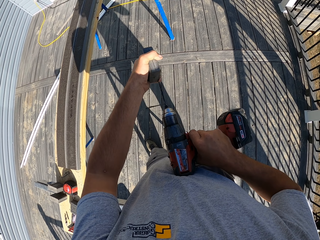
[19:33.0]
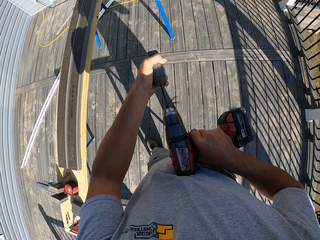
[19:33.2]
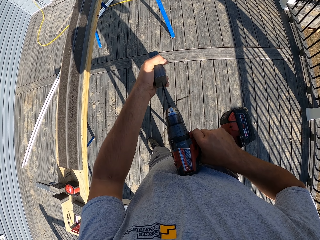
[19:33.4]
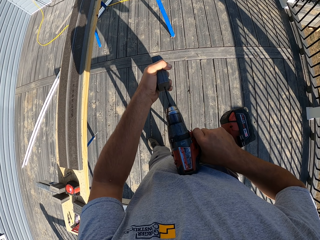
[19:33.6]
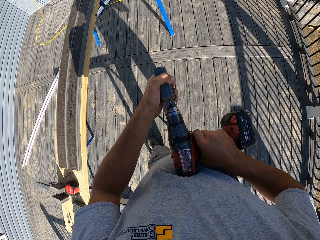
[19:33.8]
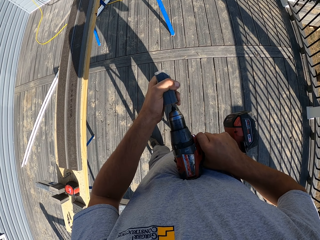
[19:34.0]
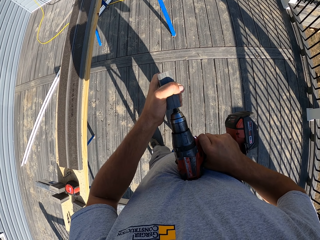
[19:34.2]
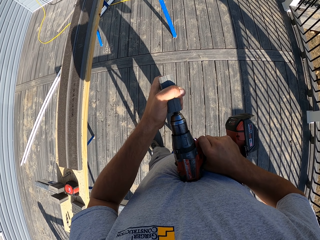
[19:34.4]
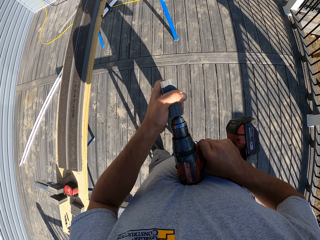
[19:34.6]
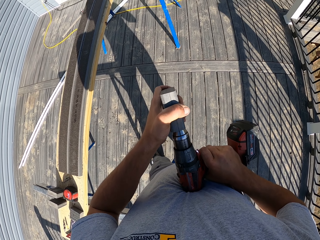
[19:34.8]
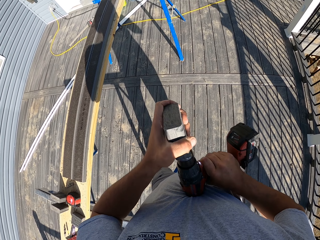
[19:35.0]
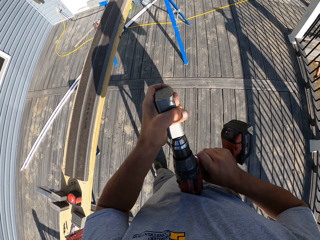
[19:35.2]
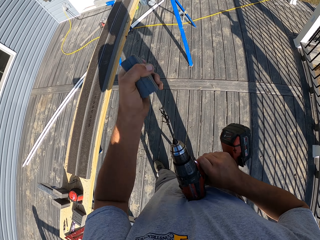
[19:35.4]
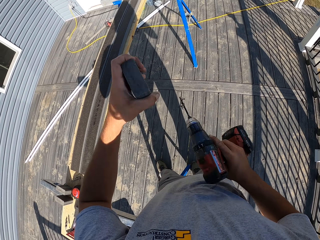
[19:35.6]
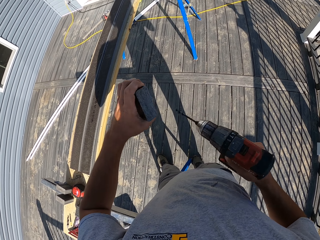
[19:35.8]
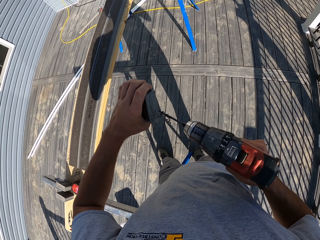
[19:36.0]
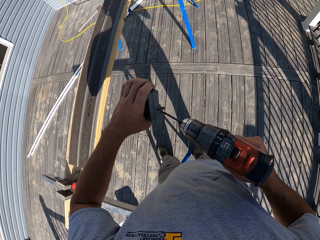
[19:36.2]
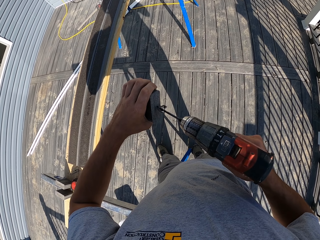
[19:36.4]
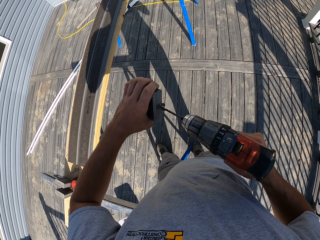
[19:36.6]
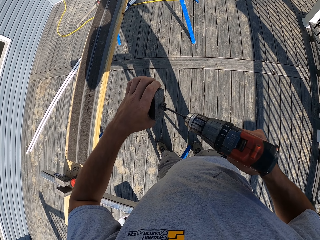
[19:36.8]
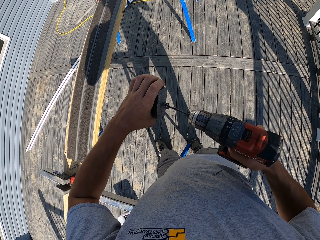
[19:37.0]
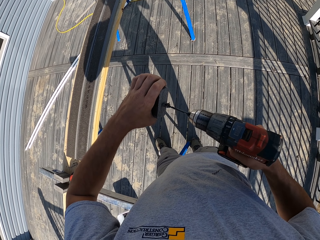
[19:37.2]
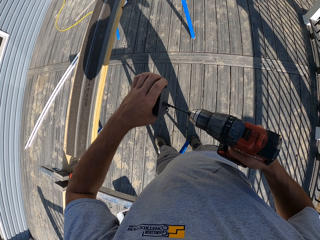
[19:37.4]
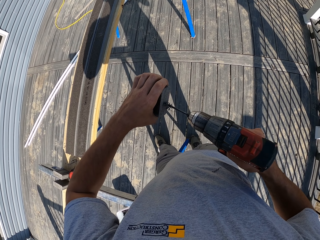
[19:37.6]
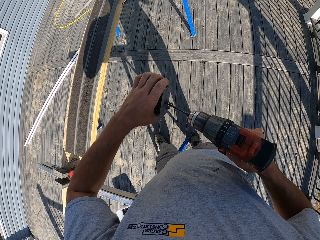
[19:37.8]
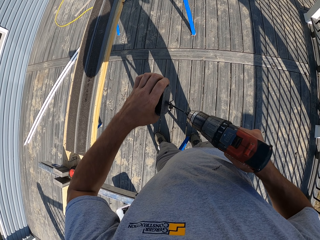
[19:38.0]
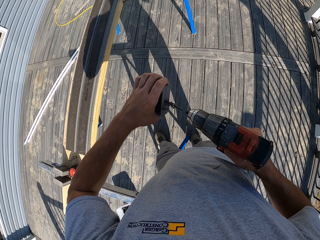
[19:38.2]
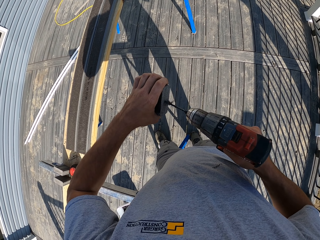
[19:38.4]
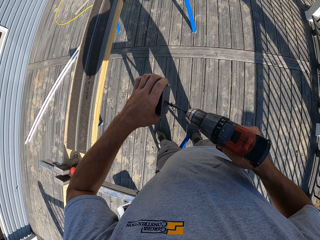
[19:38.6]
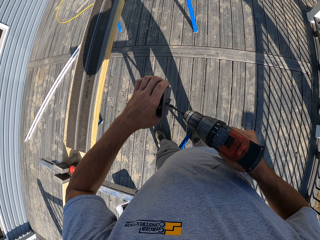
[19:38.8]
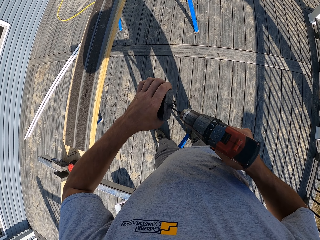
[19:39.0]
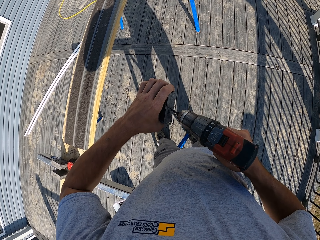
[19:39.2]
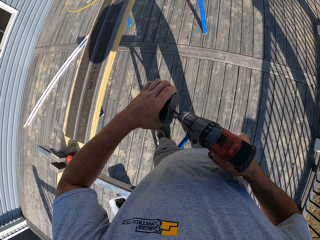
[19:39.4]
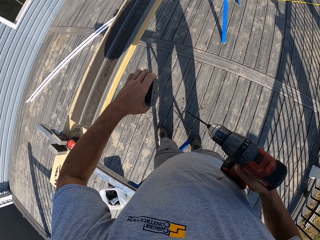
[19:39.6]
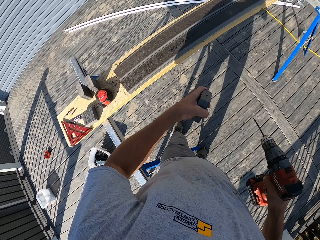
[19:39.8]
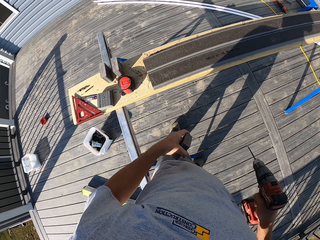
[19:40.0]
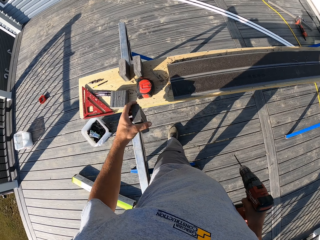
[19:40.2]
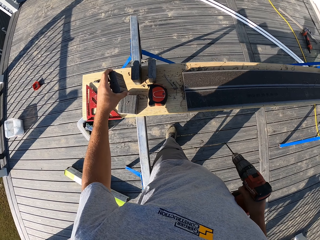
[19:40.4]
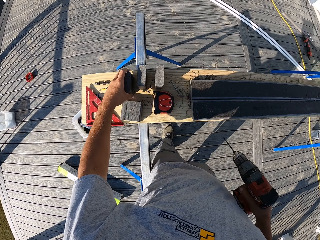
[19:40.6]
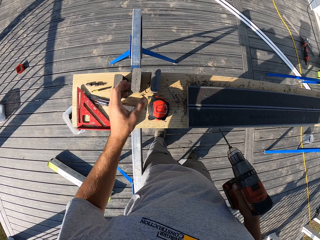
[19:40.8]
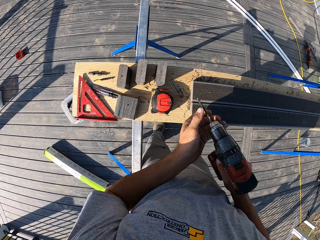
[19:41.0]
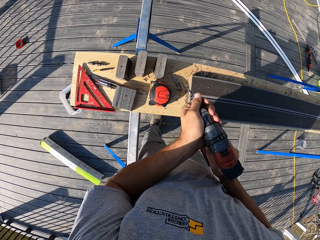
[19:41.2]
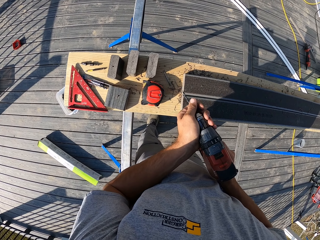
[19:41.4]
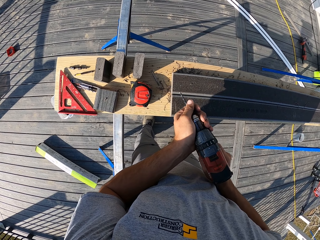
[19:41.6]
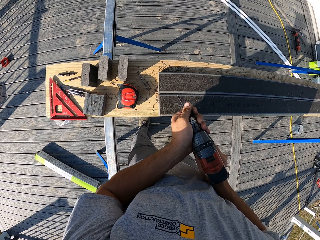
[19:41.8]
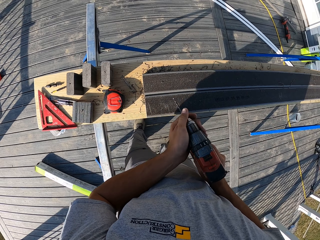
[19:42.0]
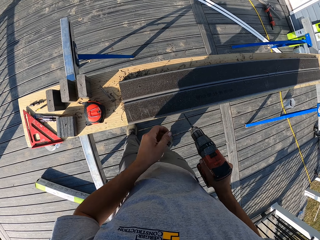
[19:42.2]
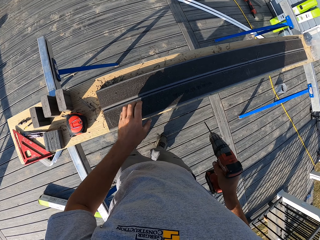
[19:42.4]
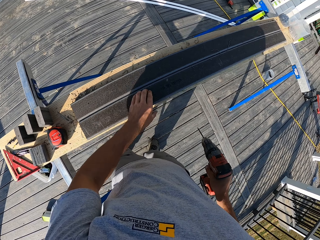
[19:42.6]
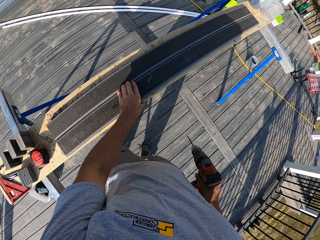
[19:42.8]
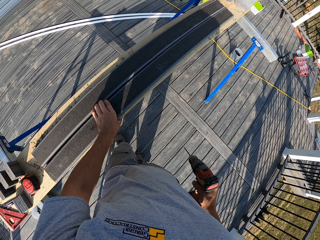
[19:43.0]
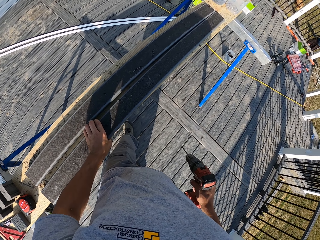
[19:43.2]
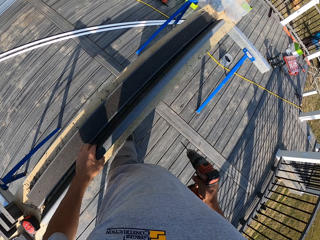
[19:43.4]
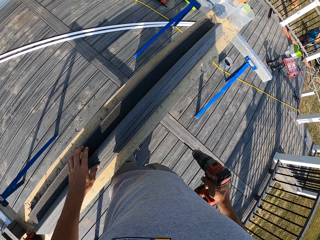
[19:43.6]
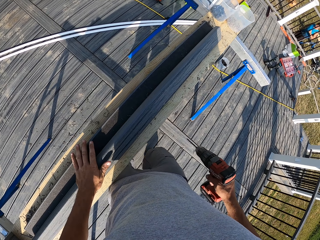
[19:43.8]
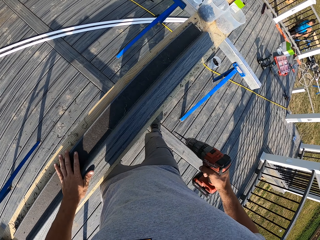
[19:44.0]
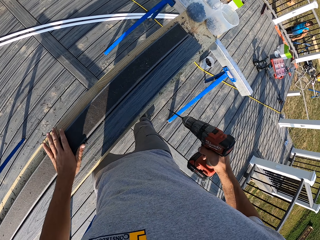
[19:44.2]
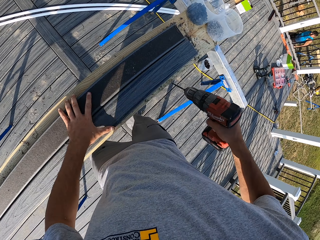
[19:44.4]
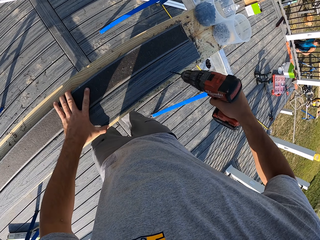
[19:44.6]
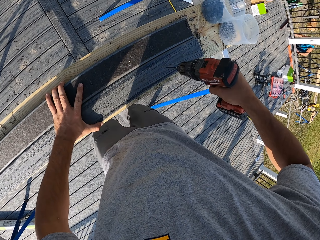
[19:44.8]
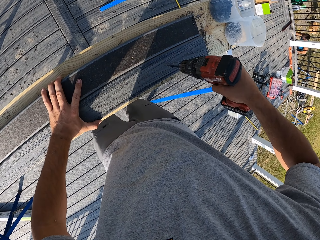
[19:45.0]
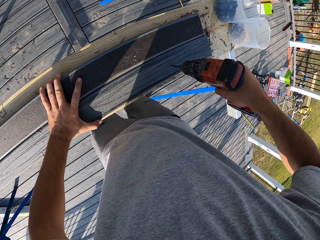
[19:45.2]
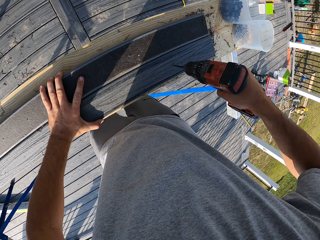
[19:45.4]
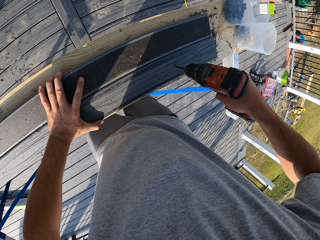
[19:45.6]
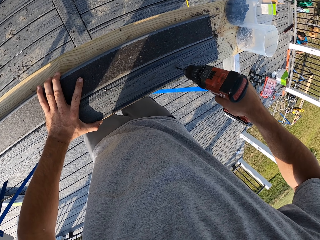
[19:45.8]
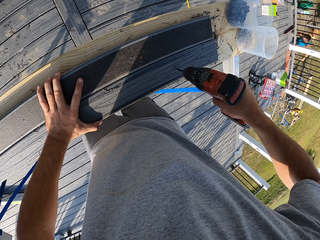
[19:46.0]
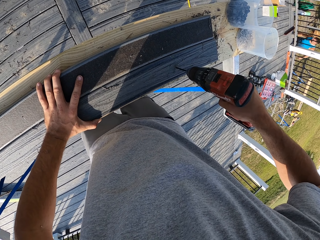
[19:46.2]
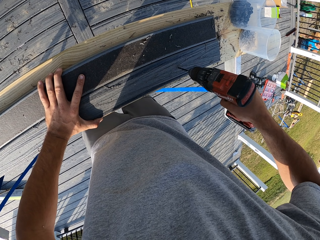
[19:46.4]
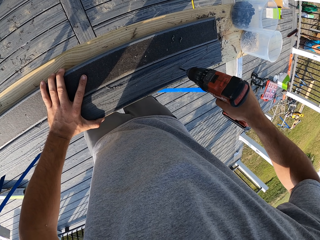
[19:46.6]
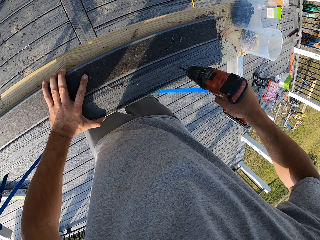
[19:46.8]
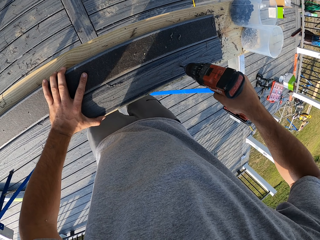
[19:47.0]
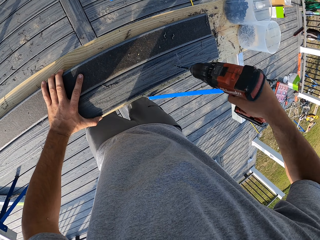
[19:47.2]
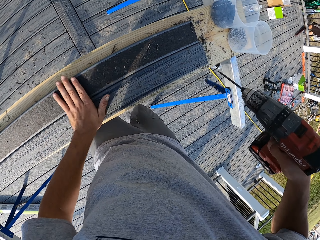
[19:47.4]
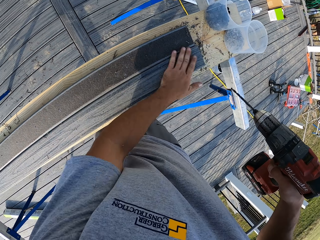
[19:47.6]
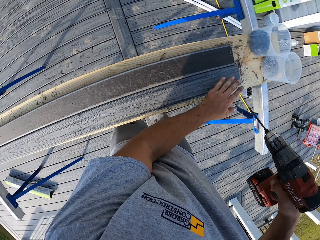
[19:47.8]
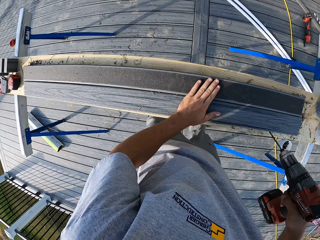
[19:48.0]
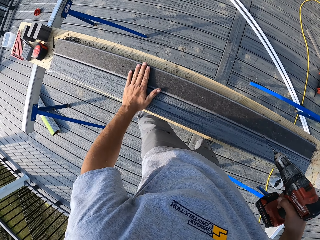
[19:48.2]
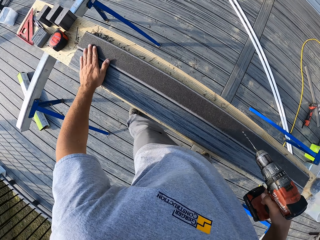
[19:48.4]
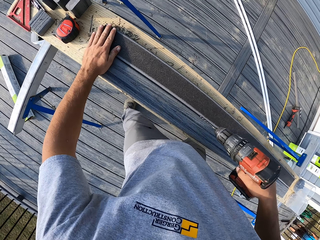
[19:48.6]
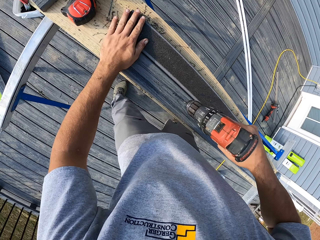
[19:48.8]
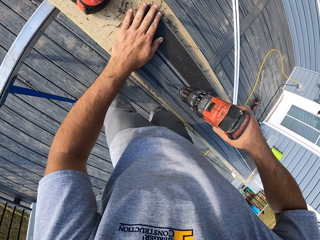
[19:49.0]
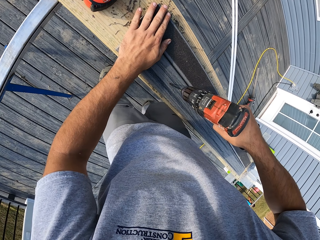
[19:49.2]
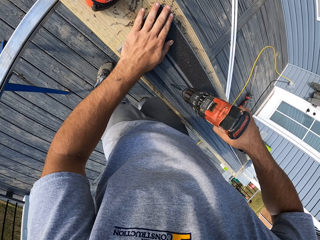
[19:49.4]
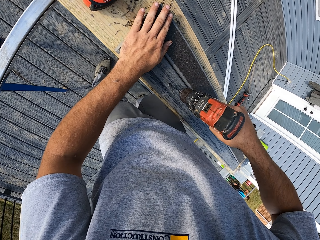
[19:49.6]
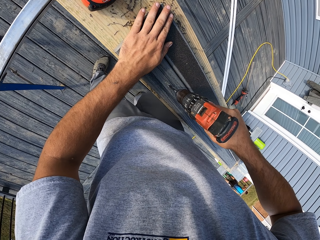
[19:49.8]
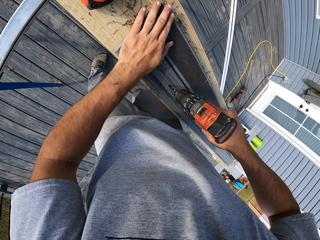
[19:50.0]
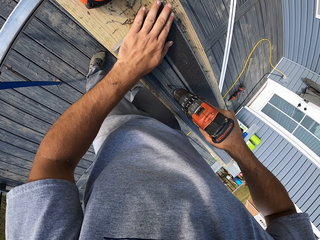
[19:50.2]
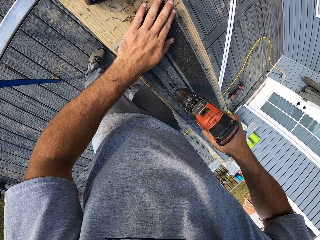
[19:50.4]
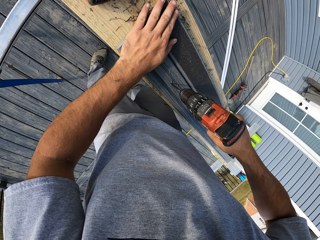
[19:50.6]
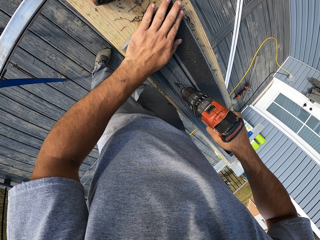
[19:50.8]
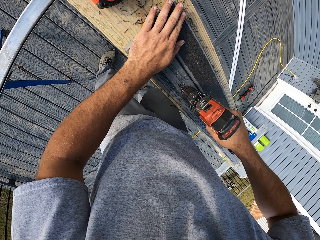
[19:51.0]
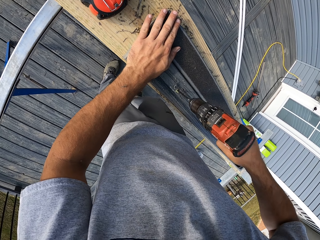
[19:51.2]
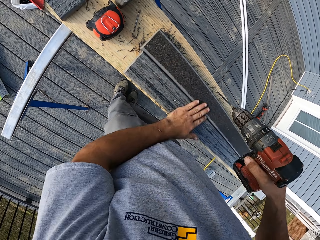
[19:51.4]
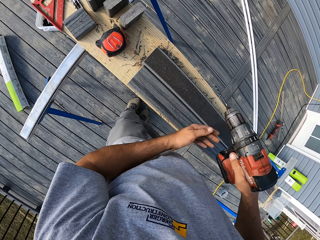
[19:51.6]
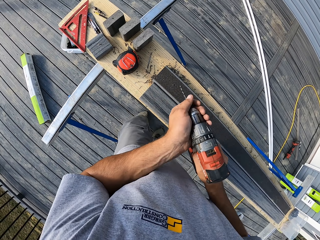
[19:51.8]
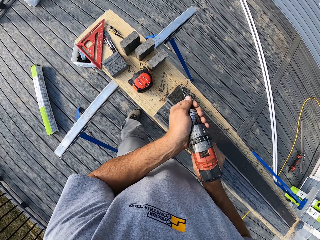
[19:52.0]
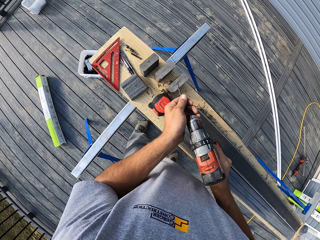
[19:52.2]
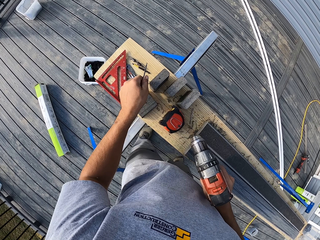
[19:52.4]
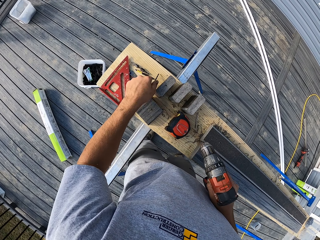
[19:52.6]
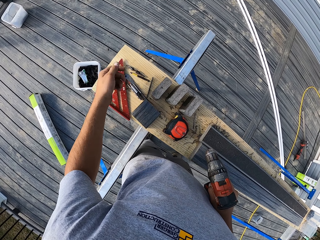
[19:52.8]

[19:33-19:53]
The camera wearer drills the other side of the wood. He puts the pieces of wood on the table. He holds the drill with his hands. He fastens the drill bit on the drill. He turns the piece of wood with his left hand. He drills the hole on the piece of wood with a hand drill. He wipes the piece of wood with his left hand. He drills the hole on the piece of wood with a hand drill. He wipes the piece of wood with his left hand. He detaches the drill bit from the drill.
